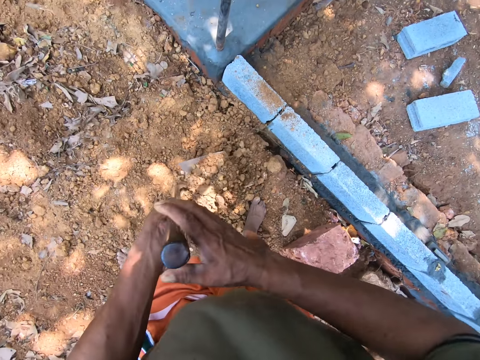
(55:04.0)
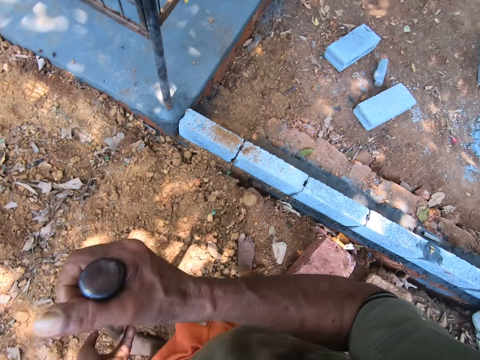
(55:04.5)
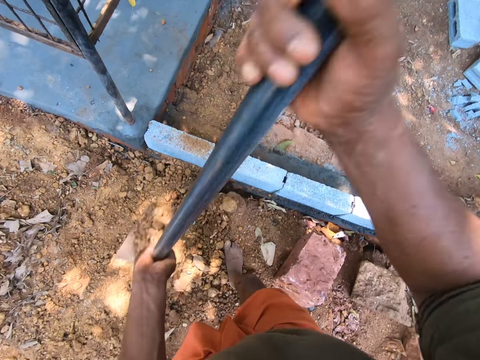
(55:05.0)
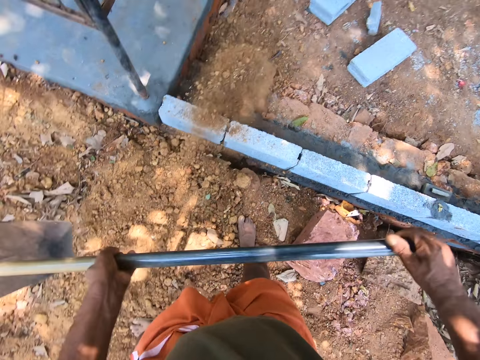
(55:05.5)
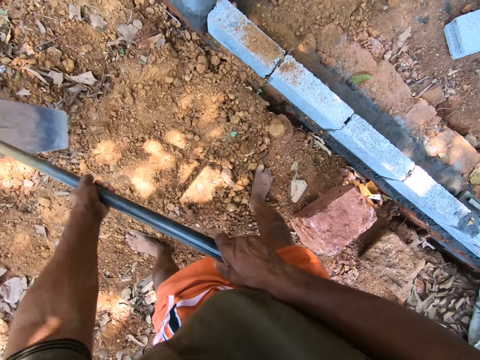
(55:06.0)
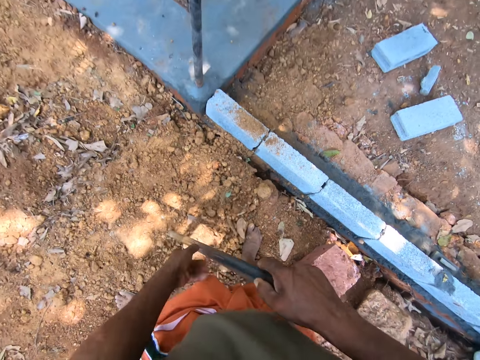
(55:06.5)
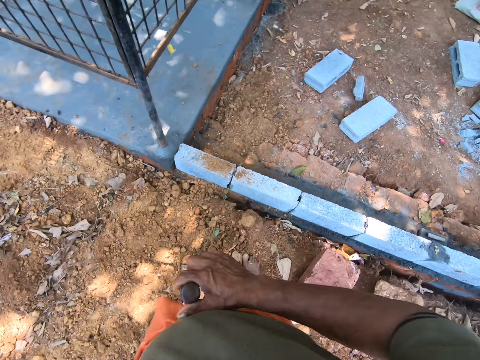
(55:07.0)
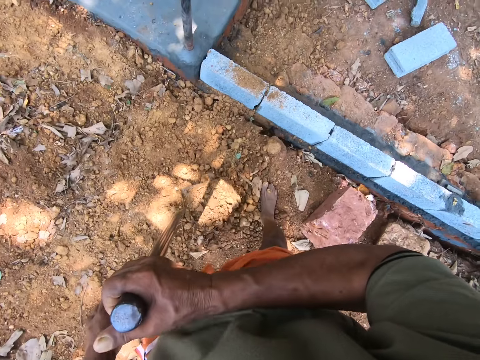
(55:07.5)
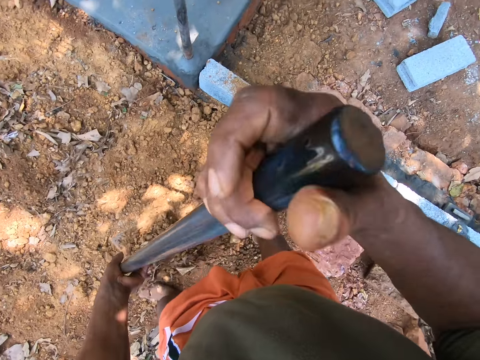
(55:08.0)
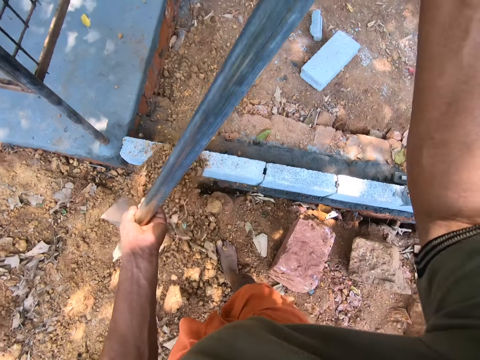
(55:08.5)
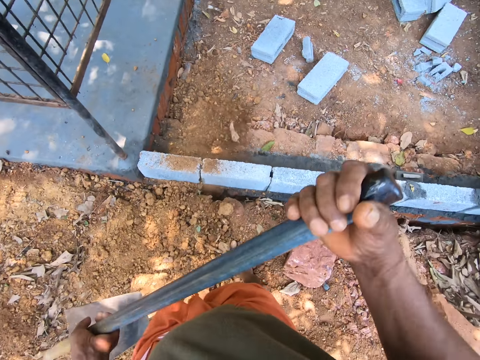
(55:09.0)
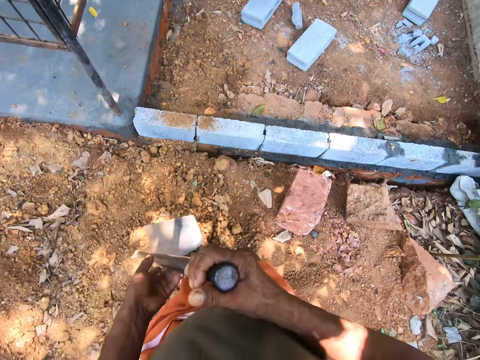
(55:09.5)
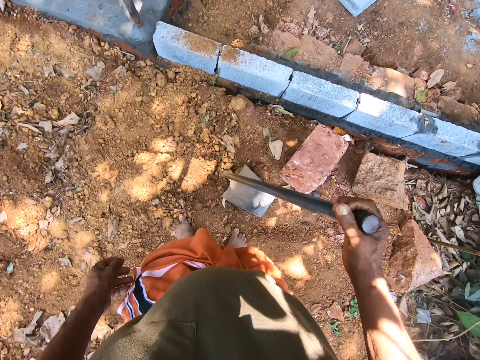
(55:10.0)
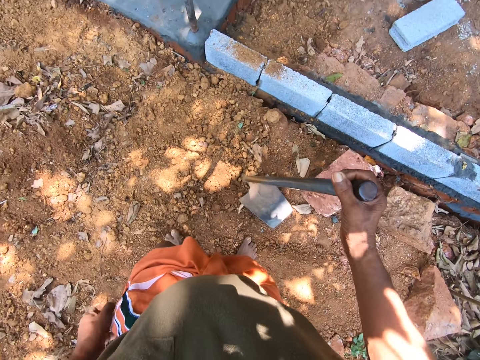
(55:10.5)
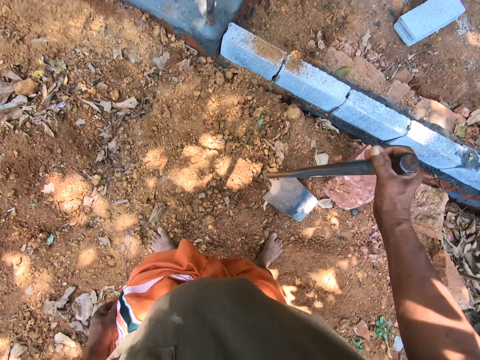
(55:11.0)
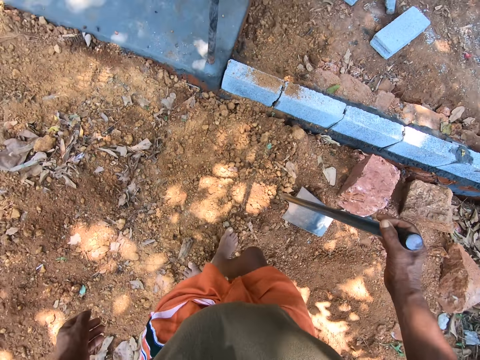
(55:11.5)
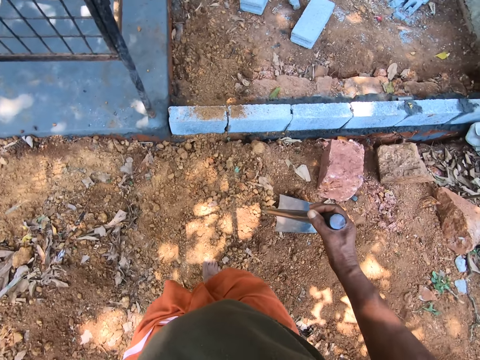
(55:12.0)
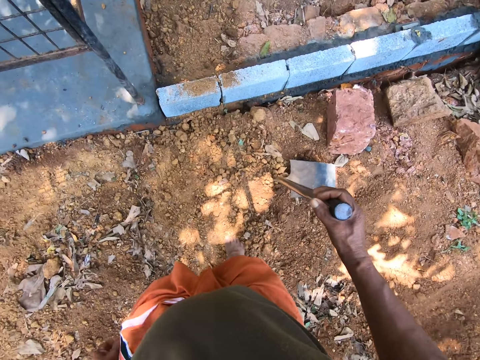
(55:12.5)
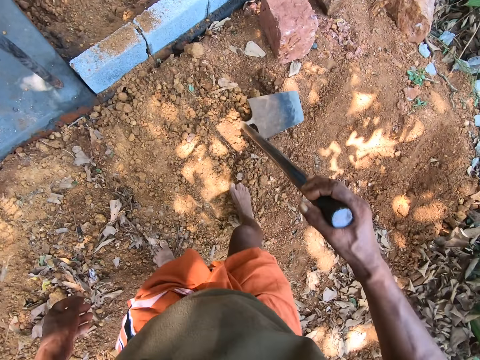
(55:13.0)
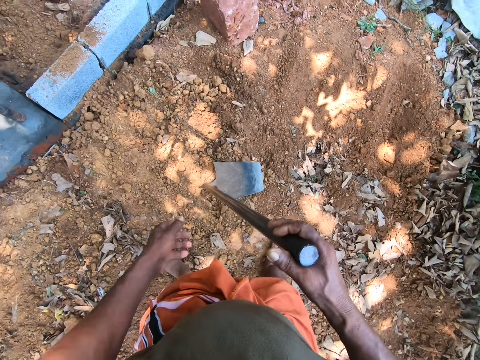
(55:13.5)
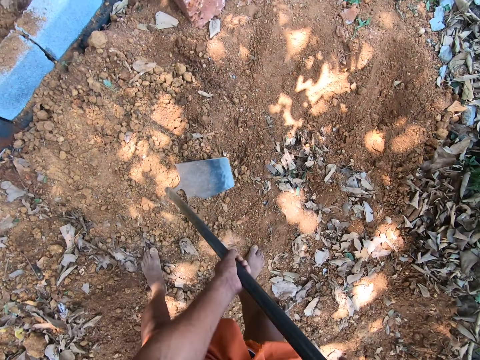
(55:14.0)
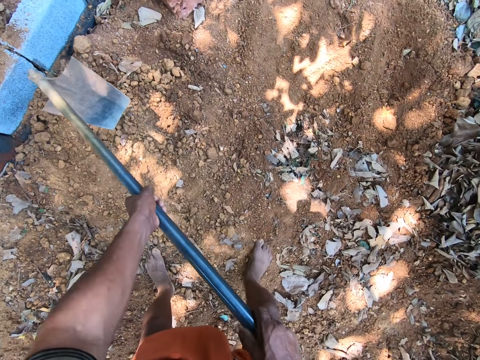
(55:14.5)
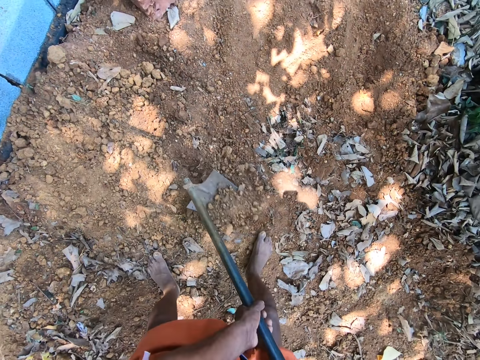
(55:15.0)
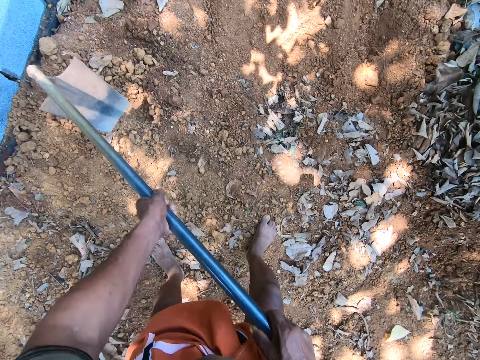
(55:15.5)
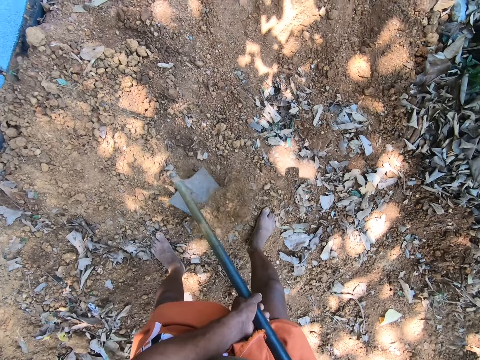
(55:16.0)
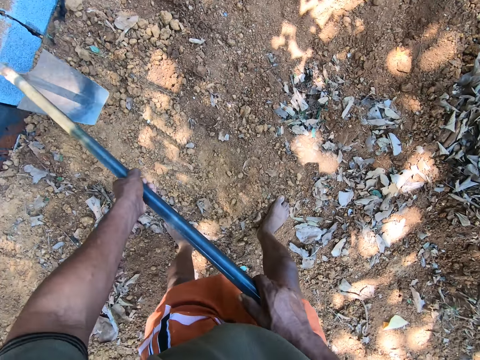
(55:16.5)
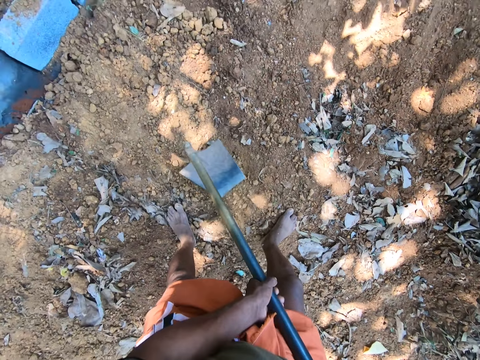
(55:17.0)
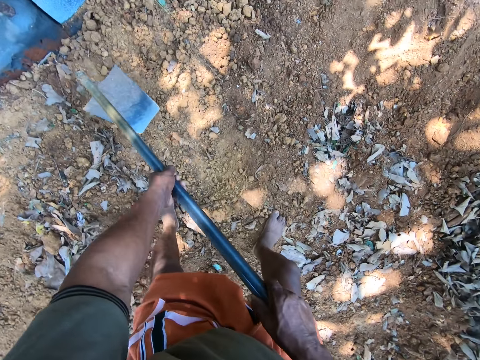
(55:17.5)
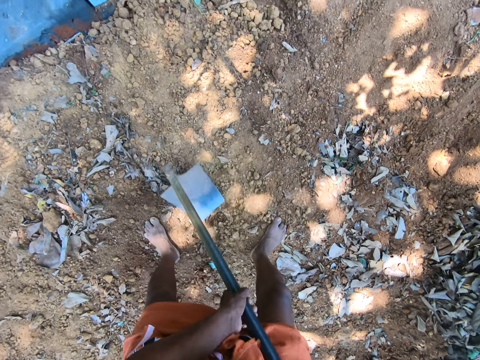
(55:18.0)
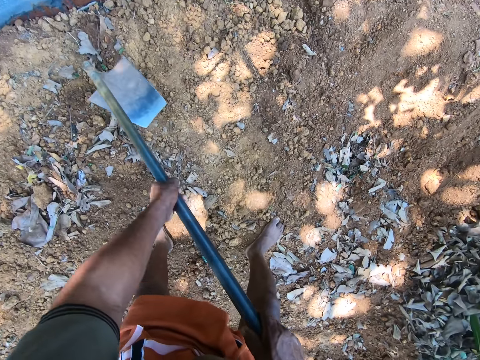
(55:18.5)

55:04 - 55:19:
The camera wearer pours the sand on the ground with the hoe using both hands. They take the sand from the ground with the hoe using both hands. They dig the ground. They look around. They pour the sand on the ground with the hoe using both hands. They look around. They move around. They till the ground with the hoe using both hands.

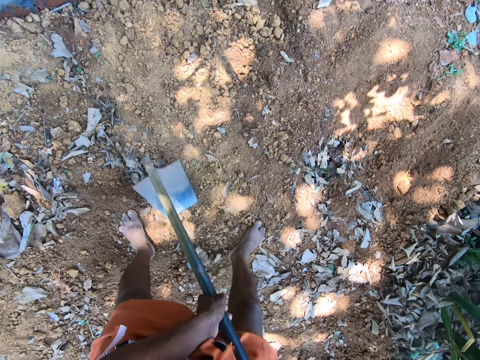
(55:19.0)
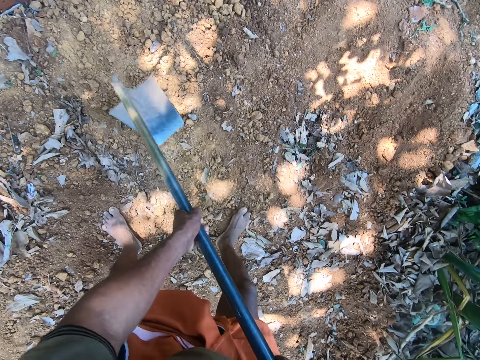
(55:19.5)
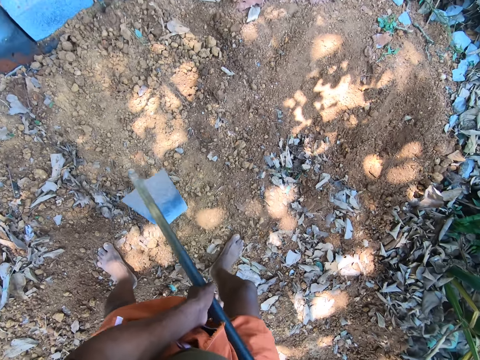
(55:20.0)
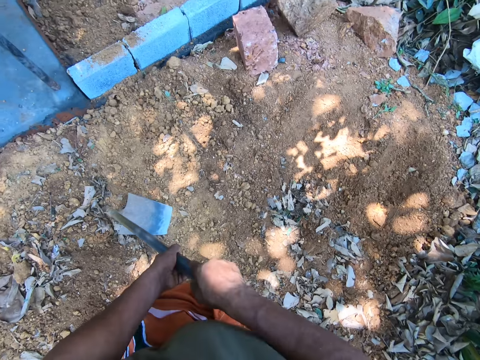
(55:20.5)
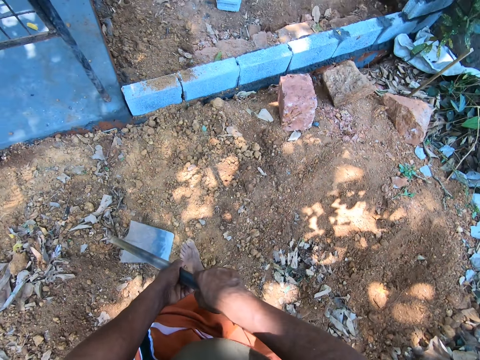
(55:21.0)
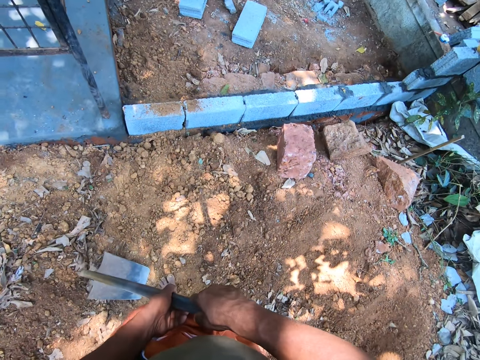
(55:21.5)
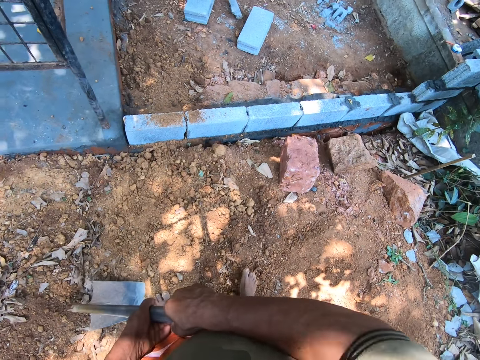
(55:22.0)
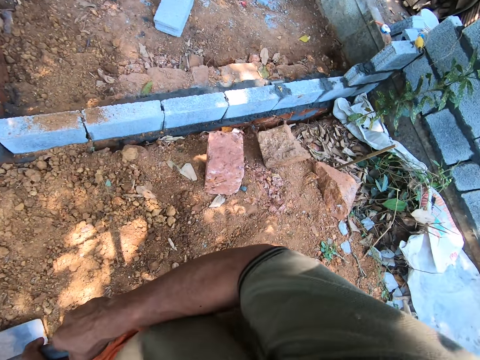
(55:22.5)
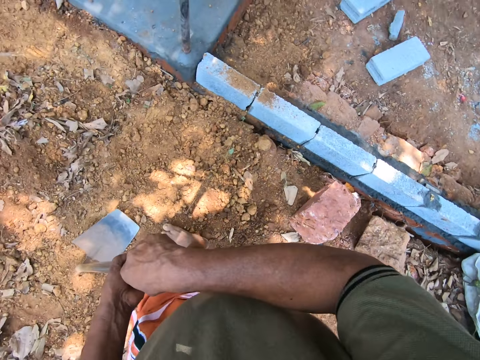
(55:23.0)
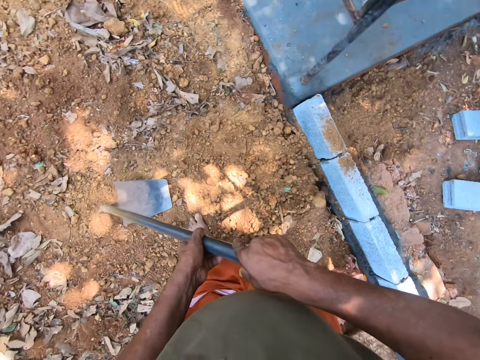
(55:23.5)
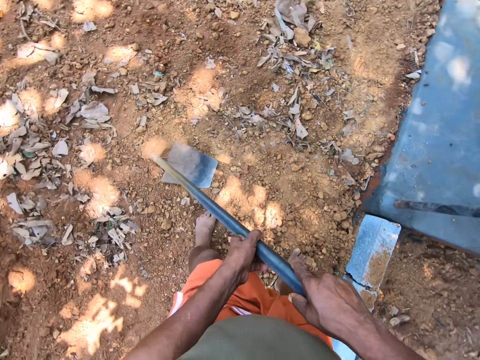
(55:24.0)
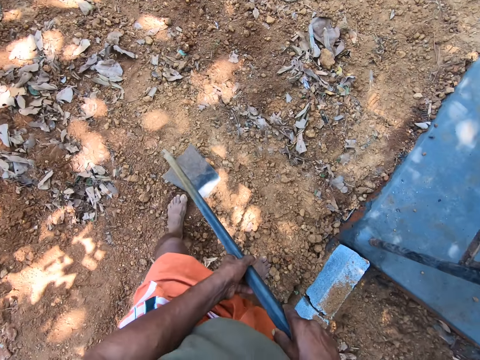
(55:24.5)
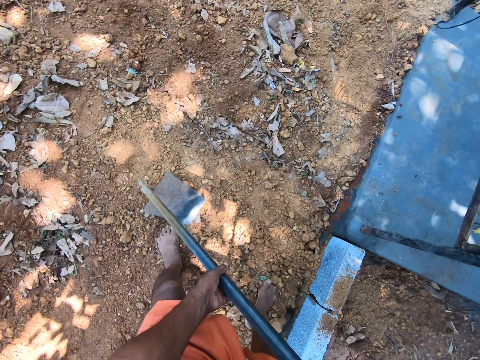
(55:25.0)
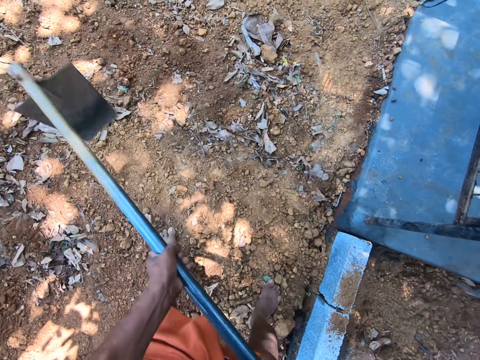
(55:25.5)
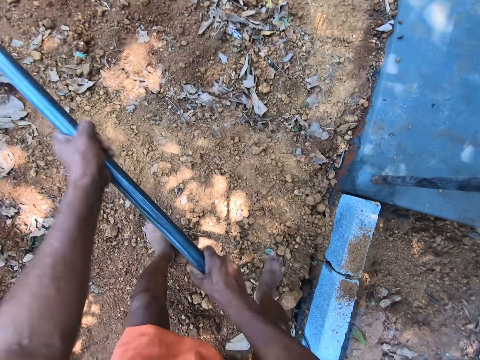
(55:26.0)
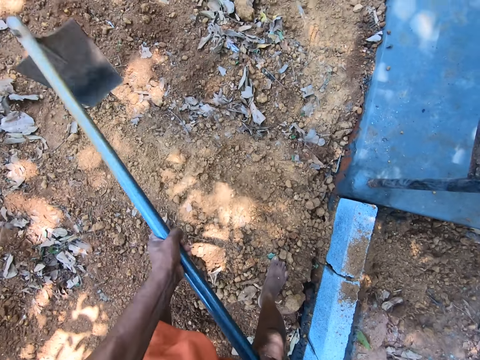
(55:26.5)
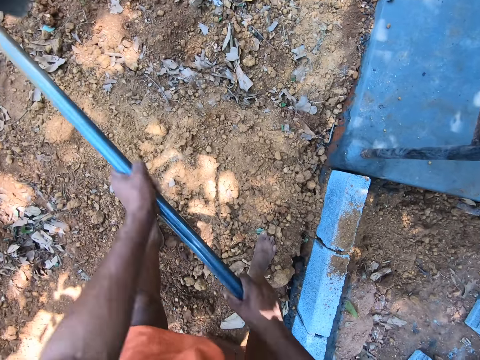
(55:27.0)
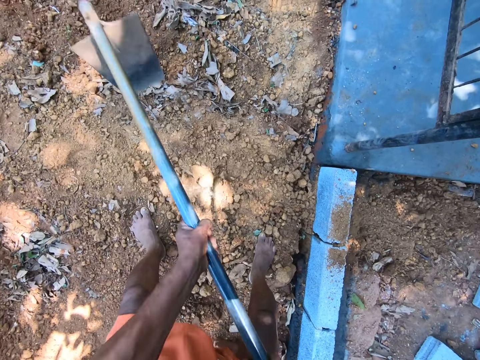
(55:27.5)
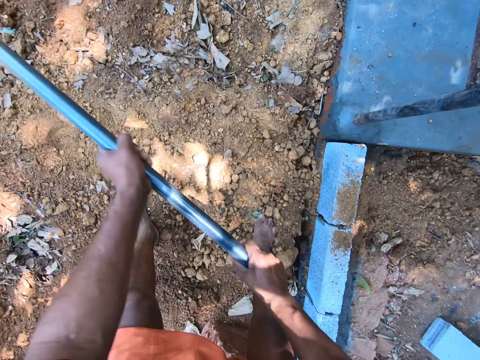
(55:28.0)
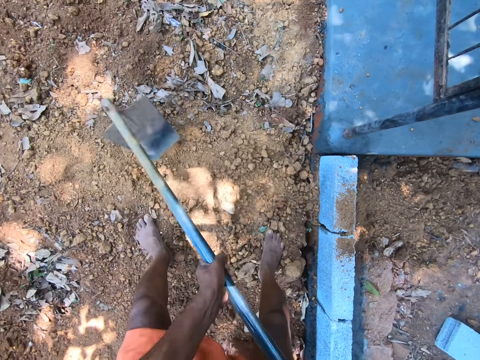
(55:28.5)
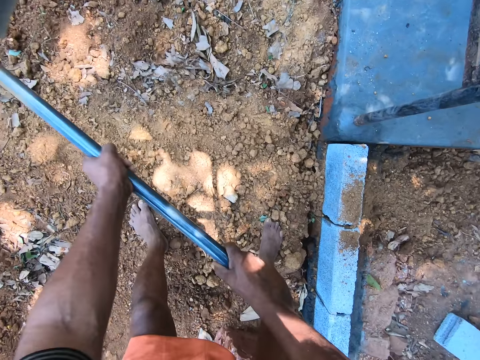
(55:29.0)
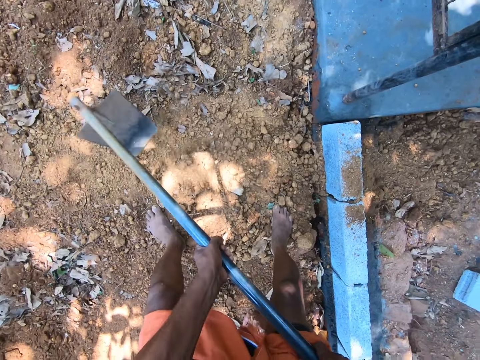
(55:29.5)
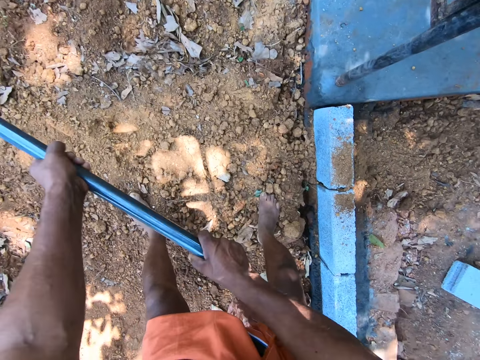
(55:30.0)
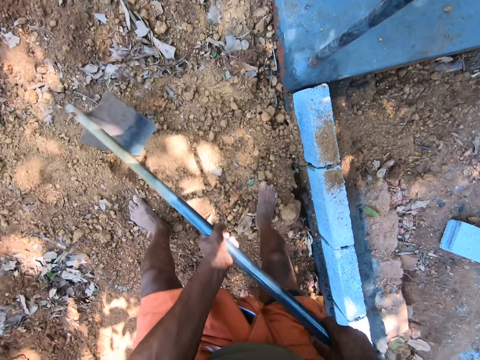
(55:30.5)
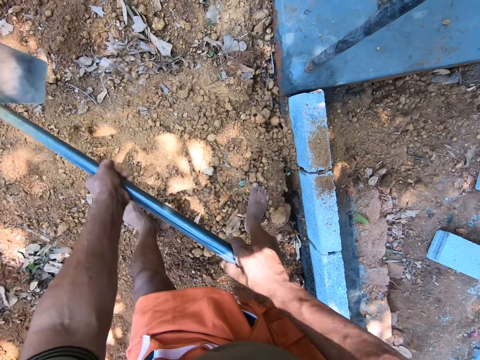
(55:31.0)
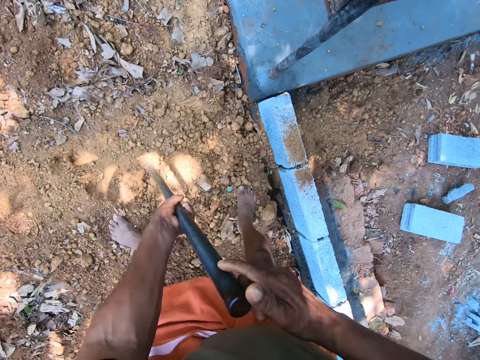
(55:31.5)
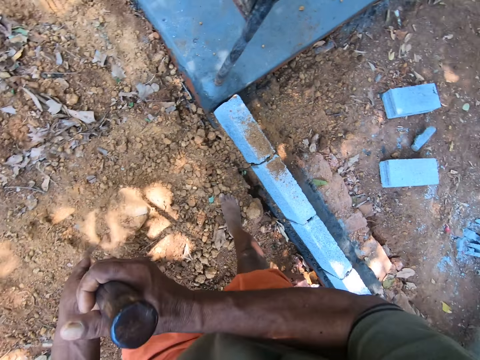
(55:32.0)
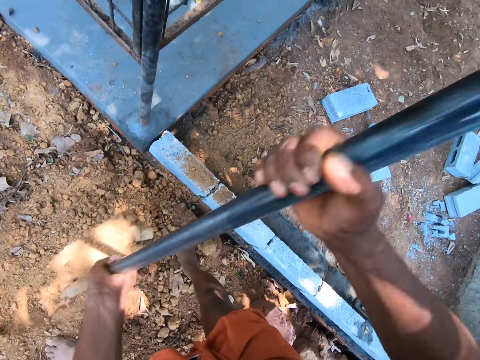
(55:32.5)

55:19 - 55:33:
The camera wearer looks around. They dig the ground. They take sand from the ground with the hoe using both hands.
